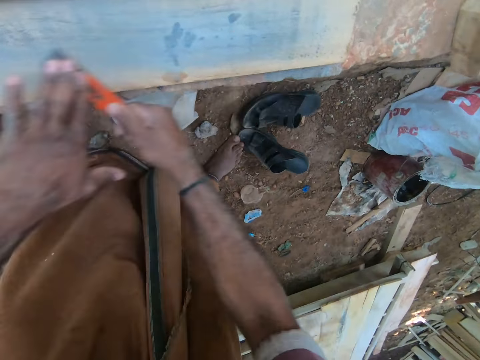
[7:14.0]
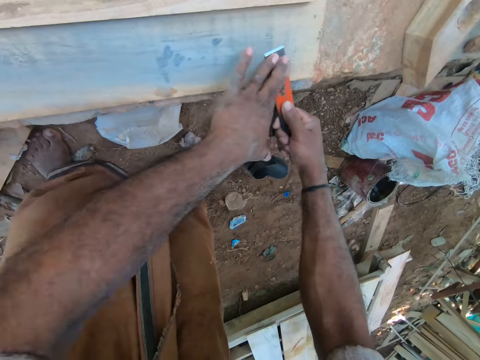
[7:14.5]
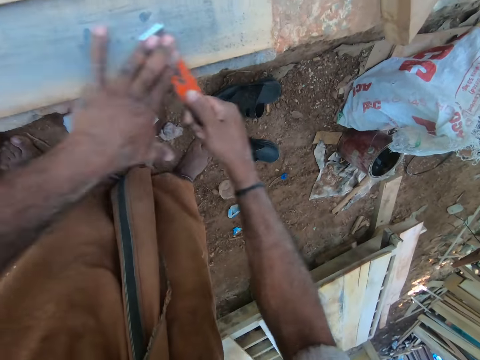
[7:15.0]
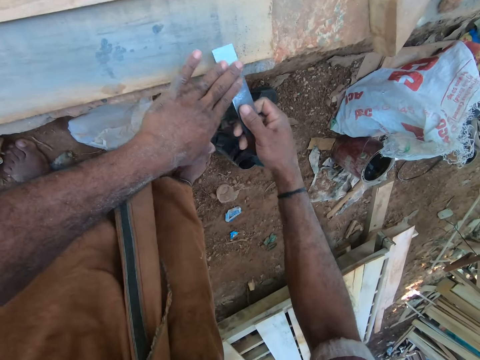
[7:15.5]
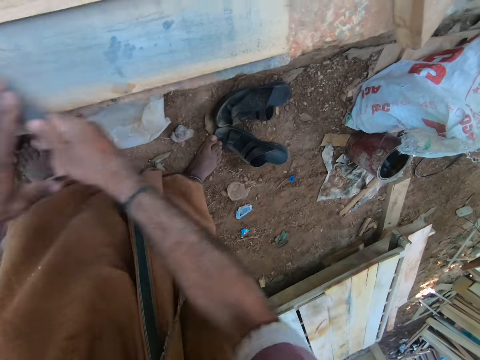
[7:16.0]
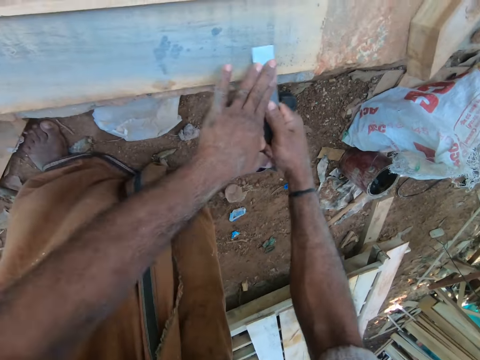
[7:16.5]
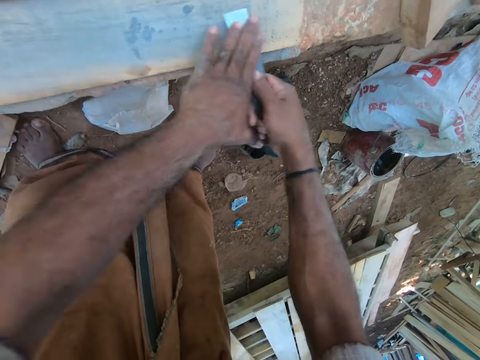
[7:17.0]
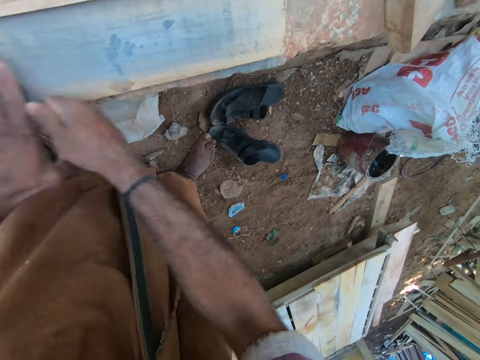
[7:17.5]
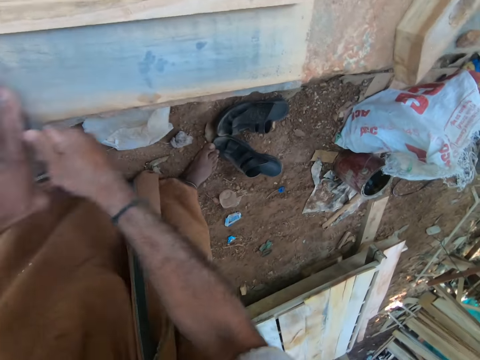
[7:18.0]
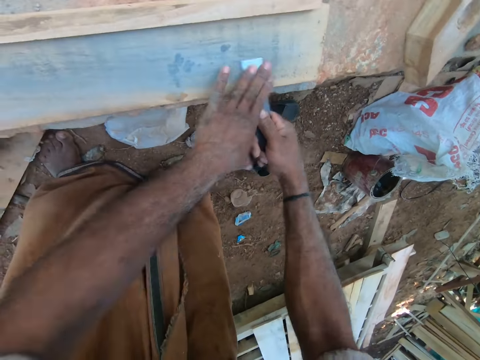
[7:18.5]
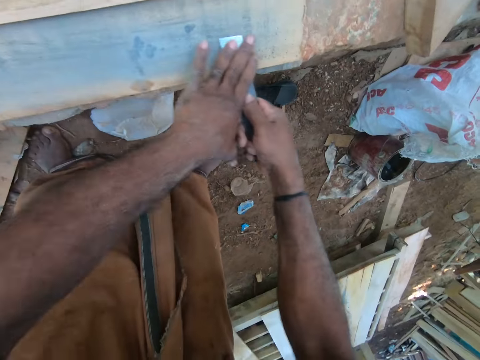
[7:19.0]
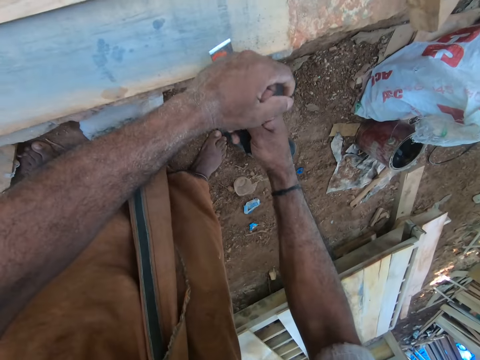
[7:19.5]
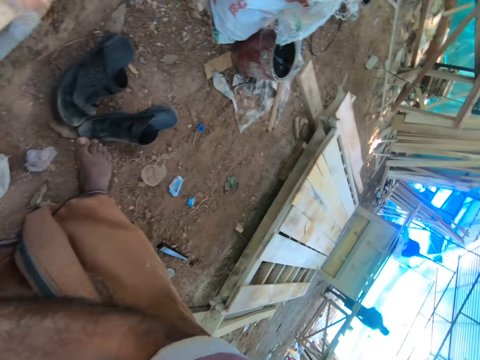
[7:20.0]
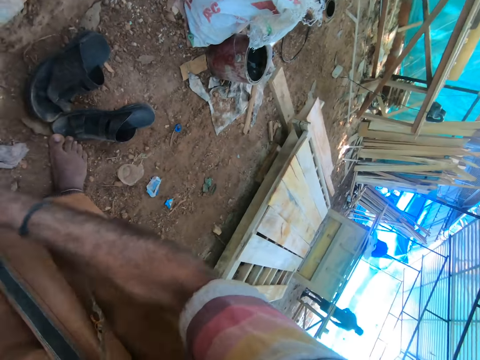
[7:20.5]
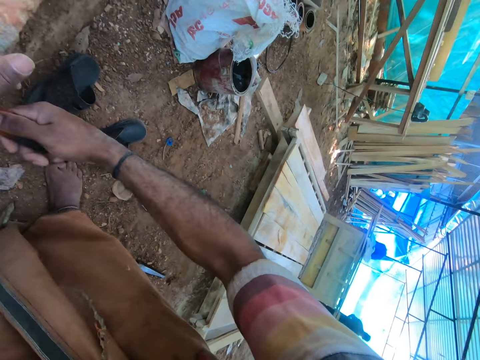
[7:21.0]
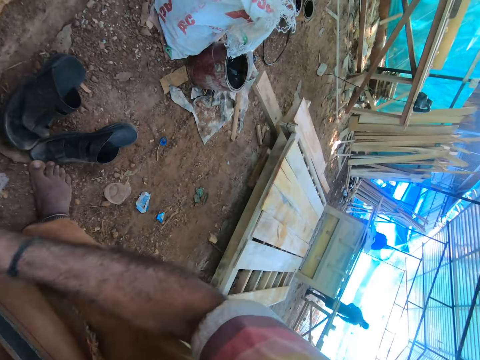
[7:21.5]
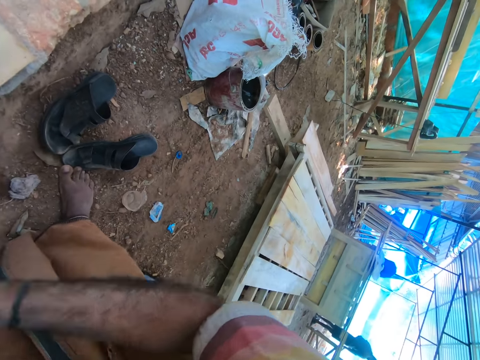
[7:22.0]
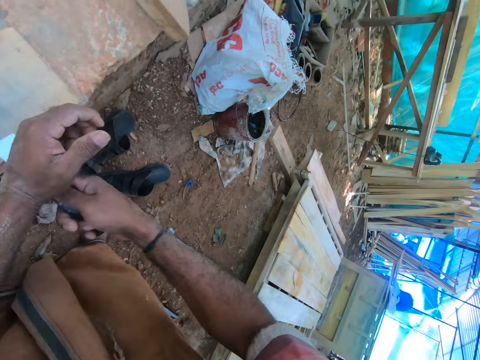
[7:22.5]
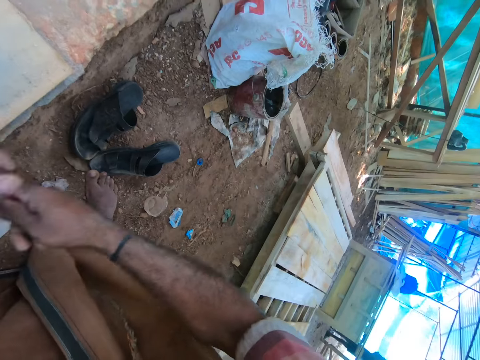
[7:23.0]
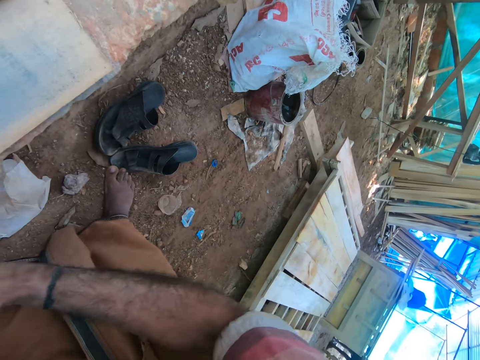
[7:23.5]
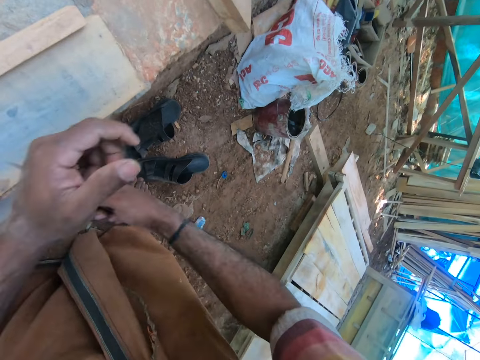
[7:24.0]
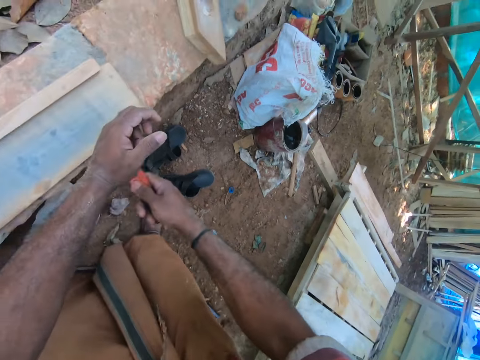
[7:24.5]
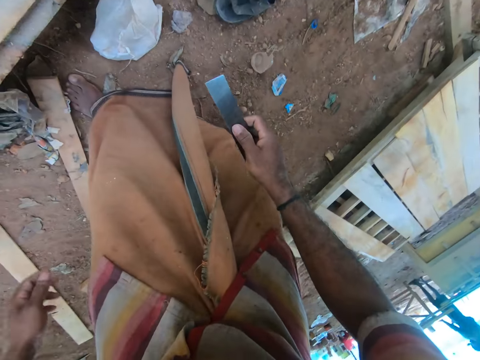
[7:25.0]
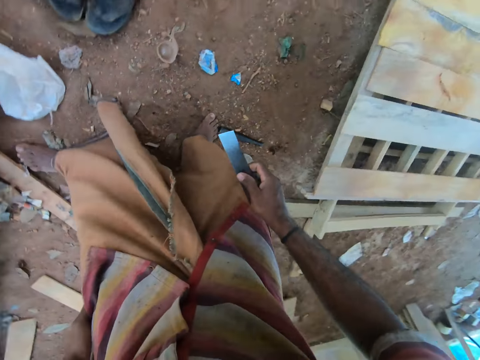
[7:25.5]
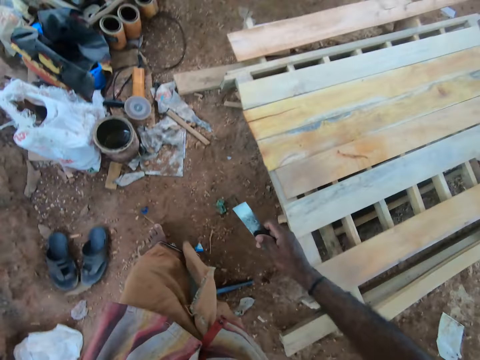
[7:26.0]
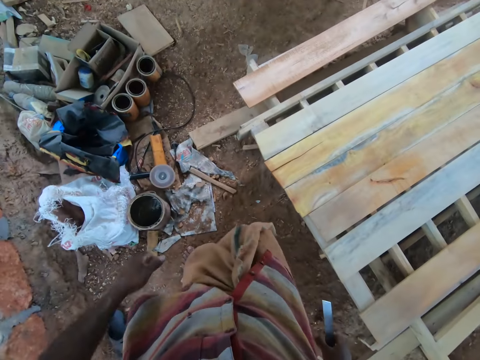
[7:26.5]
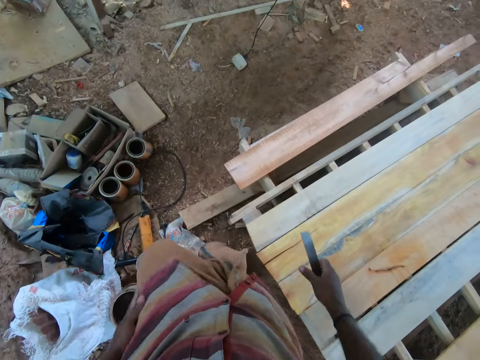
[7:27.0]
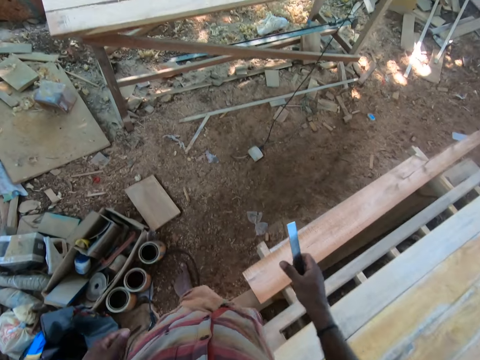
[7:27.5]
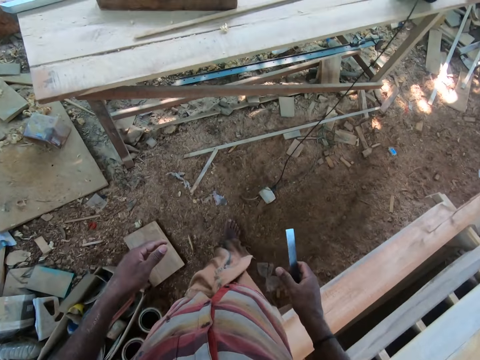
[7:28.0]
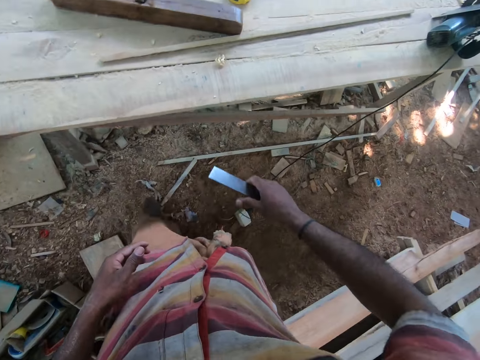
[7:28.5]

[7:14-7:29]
The camera wearer turns the rasp. They rub the wood with the rasp and walk around.

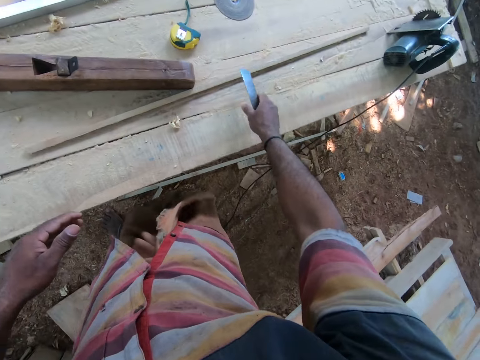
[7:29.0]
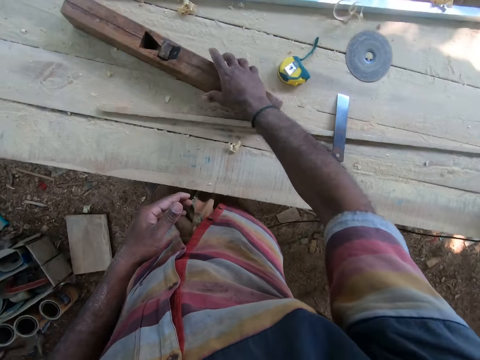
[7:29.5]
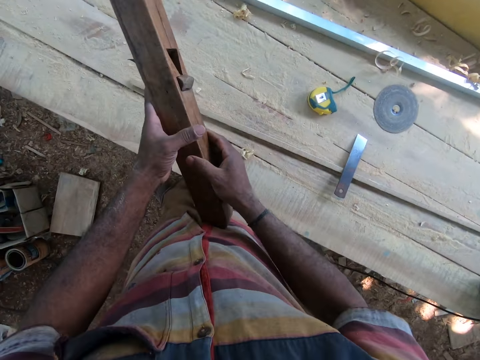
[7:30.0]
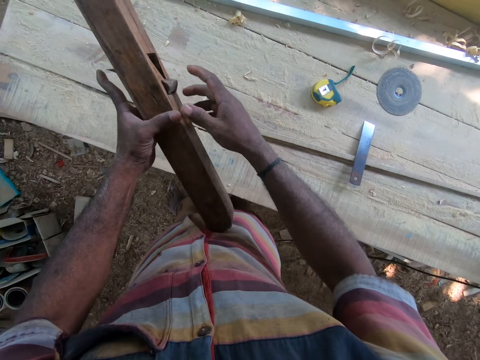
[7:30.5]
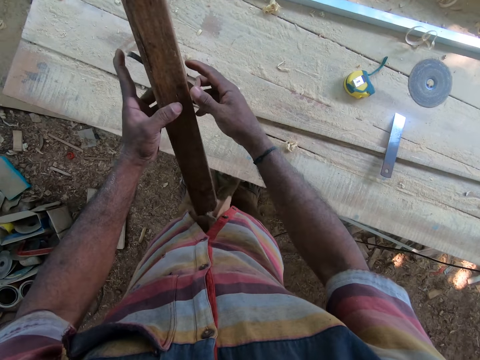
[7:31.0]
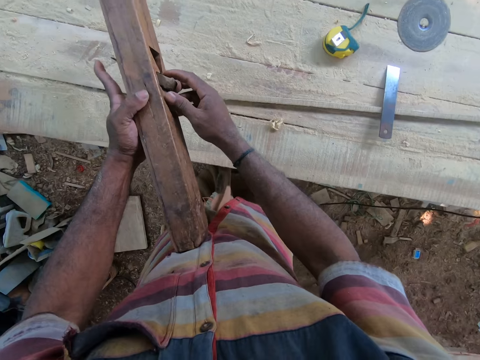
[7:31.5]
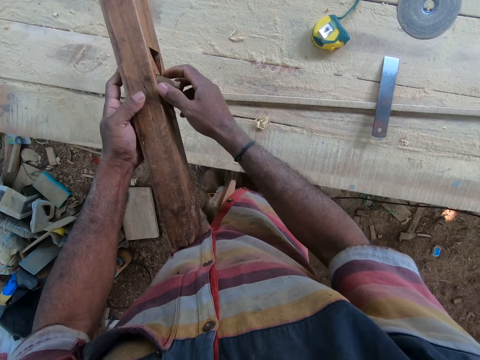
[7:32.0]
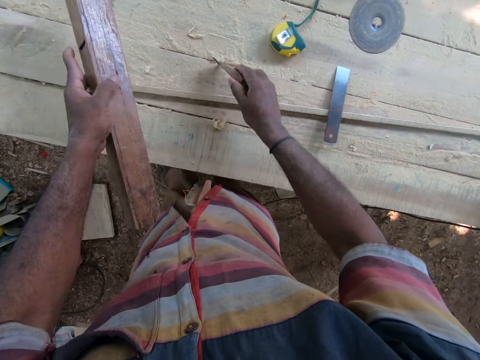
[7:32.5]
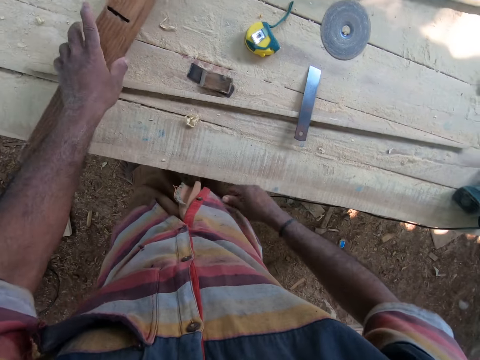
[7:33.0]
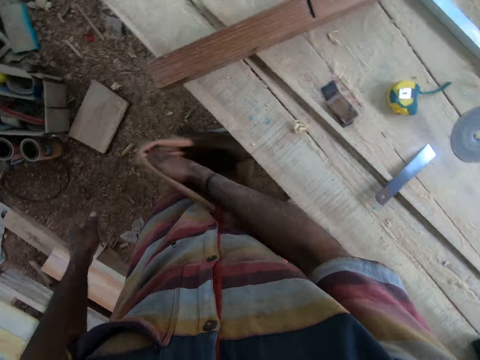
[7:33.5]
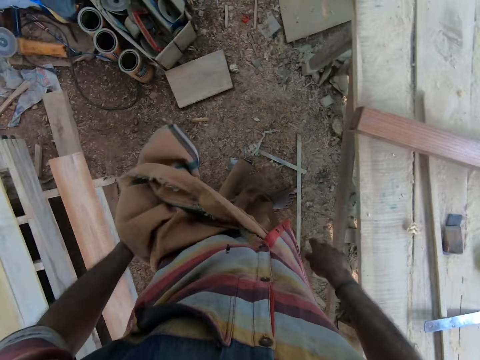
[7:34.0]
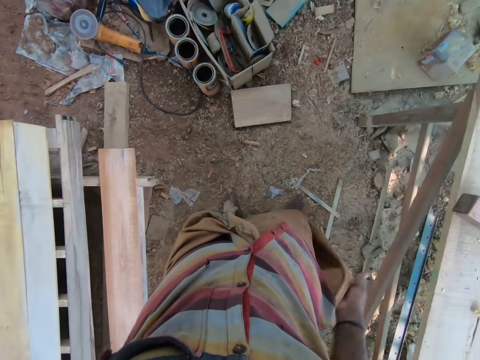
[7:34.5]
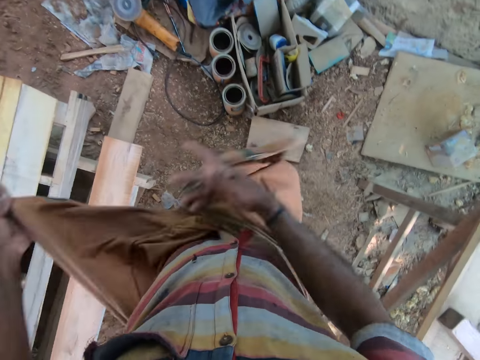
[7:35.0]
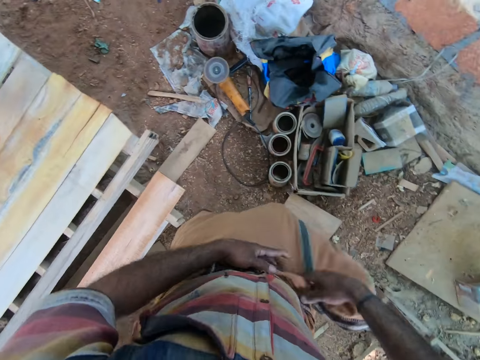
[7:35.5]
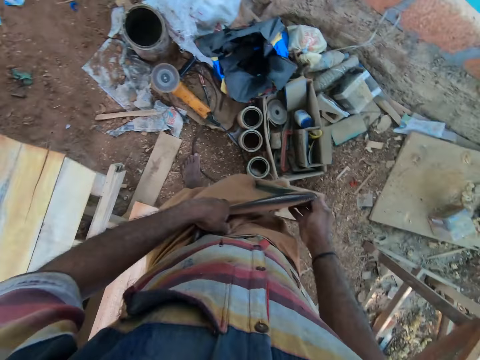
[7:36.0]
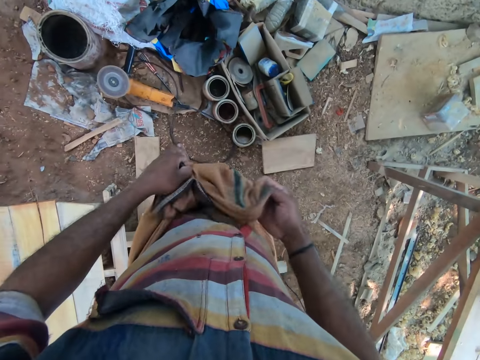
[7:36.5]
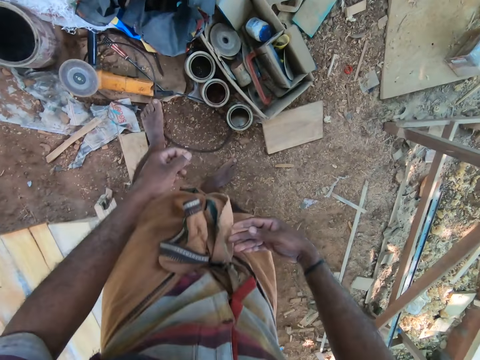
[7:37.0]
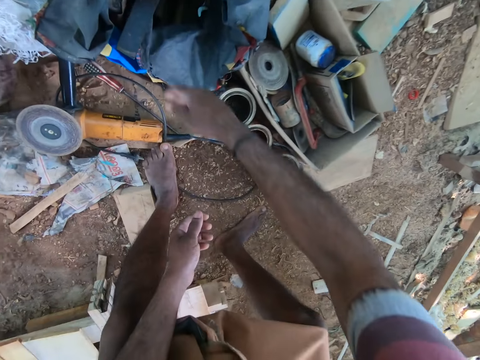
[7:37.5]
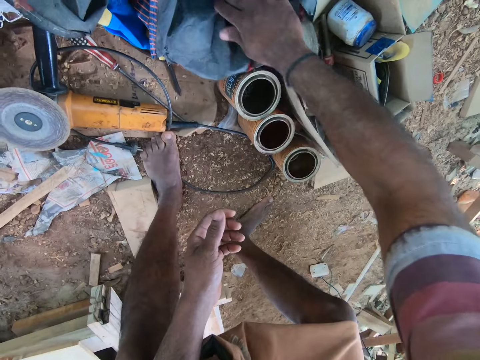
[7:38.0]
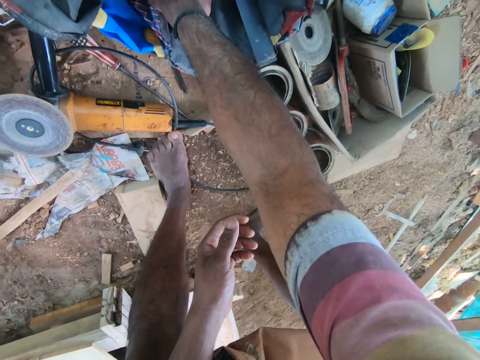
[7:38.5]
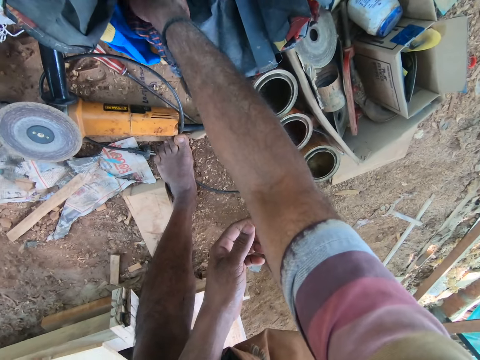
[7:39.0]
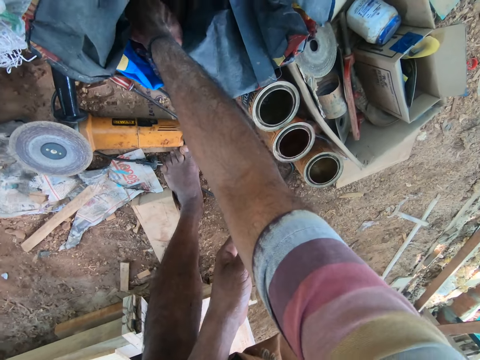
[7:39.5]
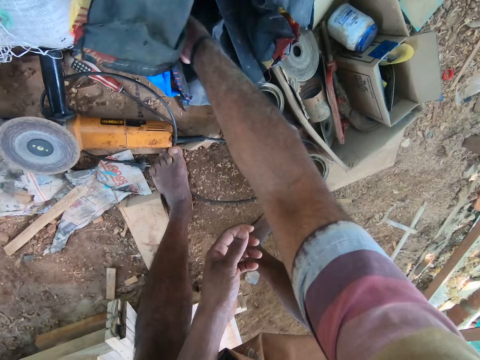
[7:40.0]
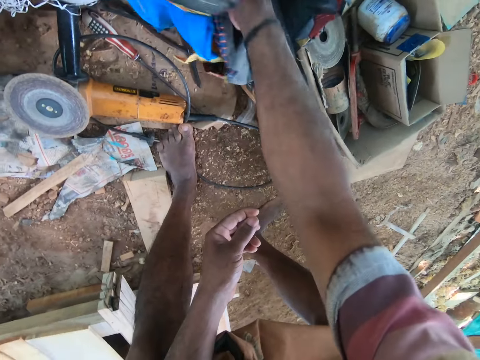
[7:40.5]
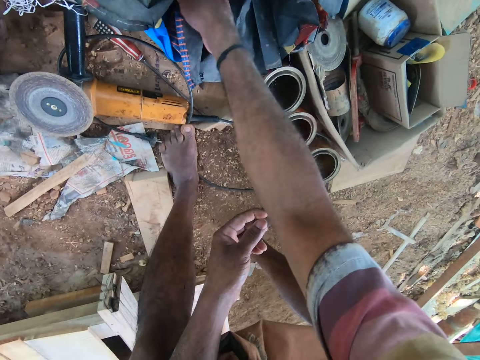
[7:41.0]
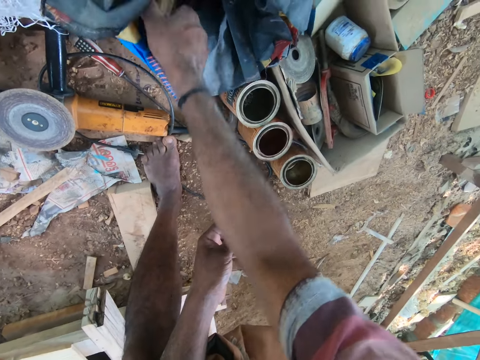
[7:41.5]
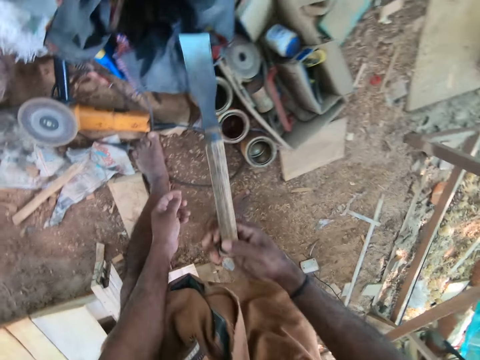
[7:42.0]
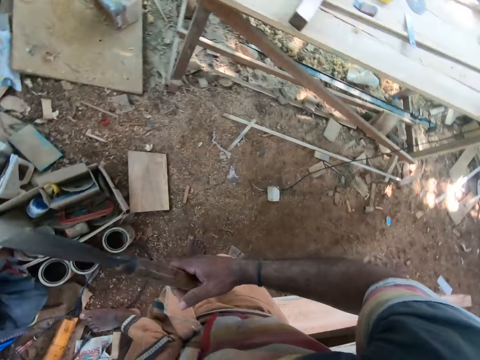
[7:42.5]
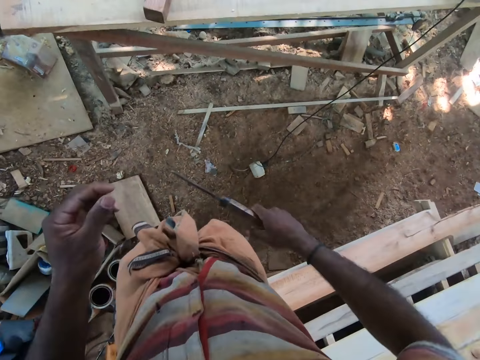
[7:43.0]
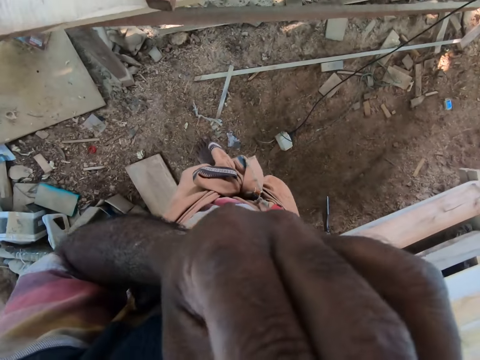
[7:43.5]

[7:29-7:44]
The camera wearer drops the piece of metal in his right hand on the table. He picks up a piece of wood on the table with his right hand. He holds the piece of wood in his right hand with his left hand. He removes a piece of metal in the wood in his left hand with his right hand. He drops the piece of metal on the table with his right hand. He drops the piece of wood on the table with his left hand. He adjusts his cloth with his right hand. He wraps his cloth. He adjusts his cloth with his hands. He searches a bag on the floor with his right hand. He picks up a chisel in the bag on the floor with his right hand.
